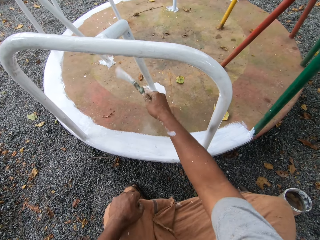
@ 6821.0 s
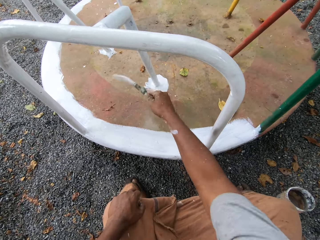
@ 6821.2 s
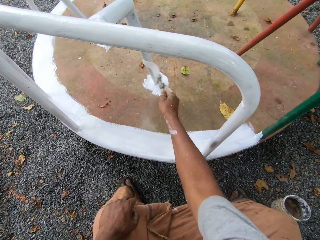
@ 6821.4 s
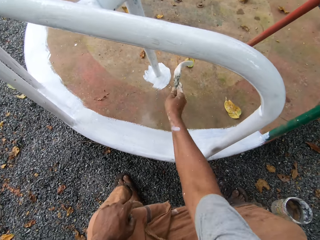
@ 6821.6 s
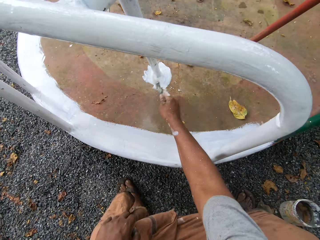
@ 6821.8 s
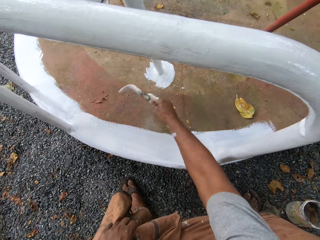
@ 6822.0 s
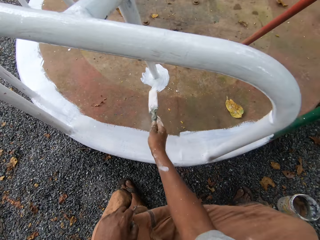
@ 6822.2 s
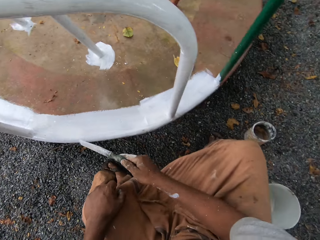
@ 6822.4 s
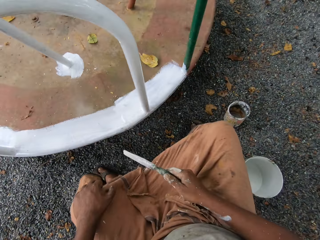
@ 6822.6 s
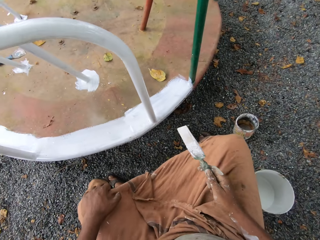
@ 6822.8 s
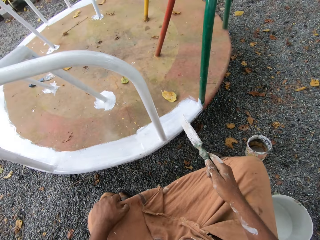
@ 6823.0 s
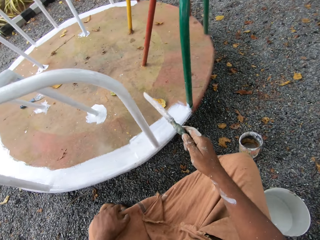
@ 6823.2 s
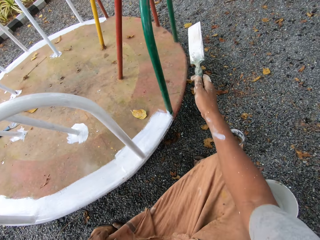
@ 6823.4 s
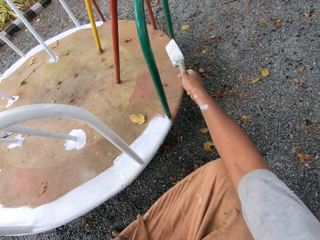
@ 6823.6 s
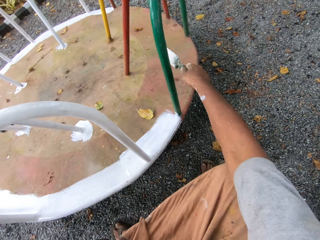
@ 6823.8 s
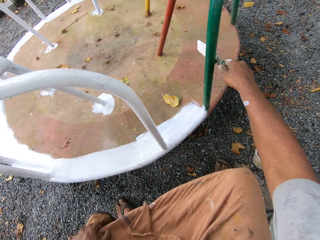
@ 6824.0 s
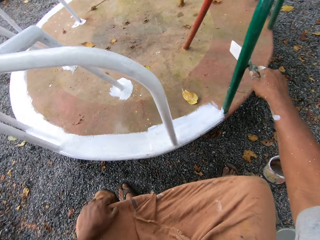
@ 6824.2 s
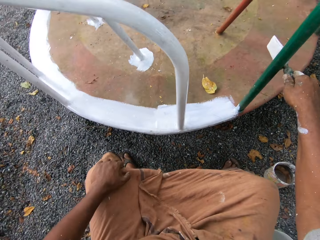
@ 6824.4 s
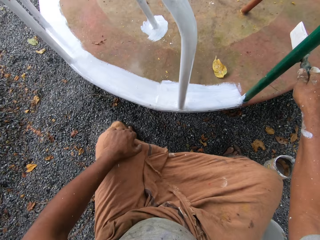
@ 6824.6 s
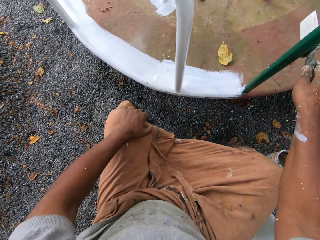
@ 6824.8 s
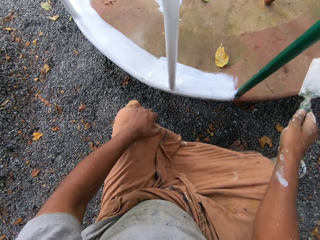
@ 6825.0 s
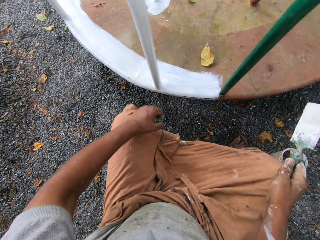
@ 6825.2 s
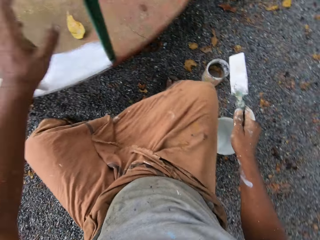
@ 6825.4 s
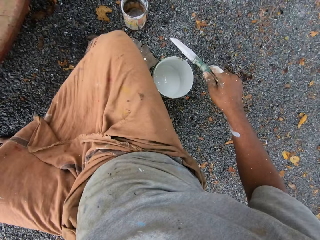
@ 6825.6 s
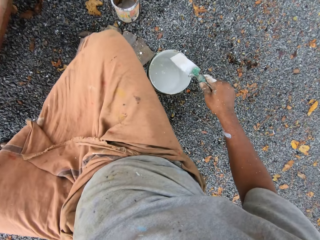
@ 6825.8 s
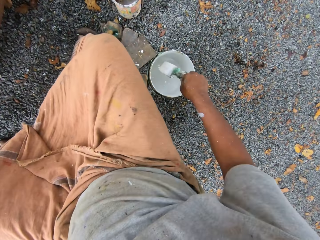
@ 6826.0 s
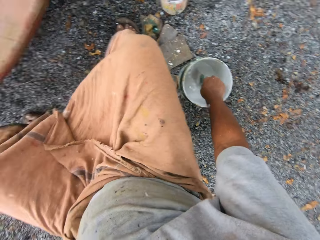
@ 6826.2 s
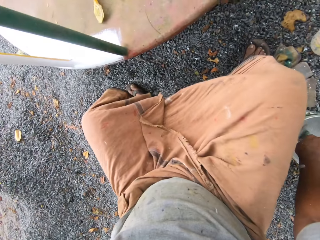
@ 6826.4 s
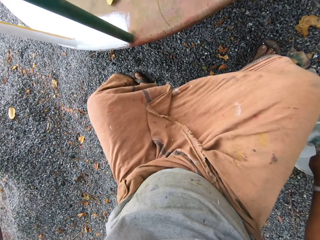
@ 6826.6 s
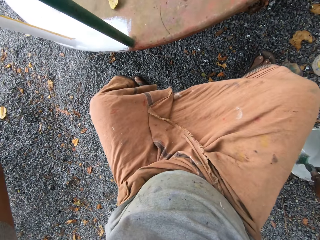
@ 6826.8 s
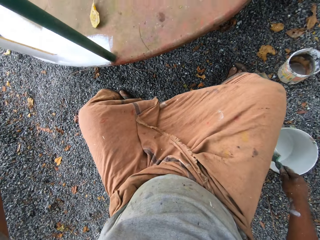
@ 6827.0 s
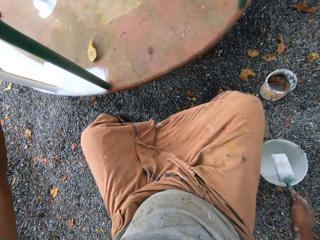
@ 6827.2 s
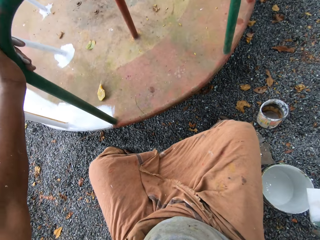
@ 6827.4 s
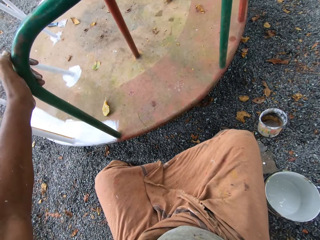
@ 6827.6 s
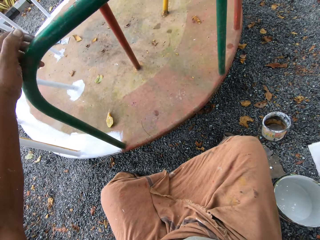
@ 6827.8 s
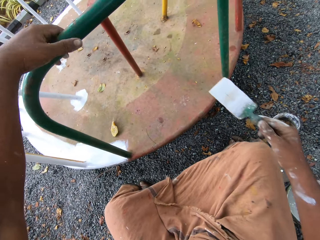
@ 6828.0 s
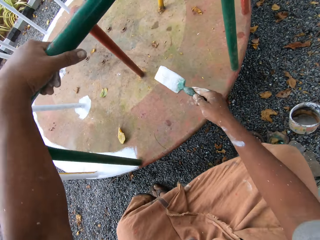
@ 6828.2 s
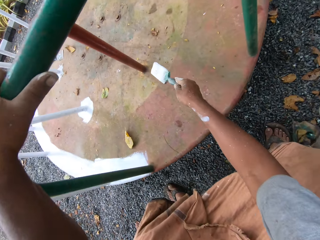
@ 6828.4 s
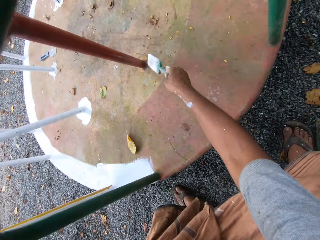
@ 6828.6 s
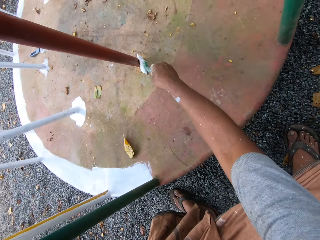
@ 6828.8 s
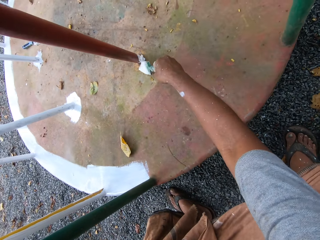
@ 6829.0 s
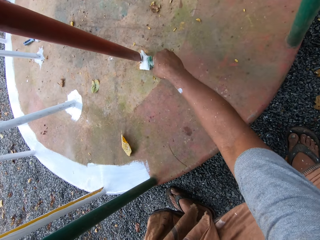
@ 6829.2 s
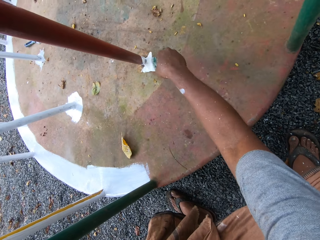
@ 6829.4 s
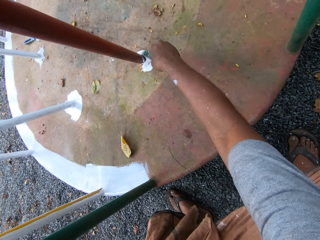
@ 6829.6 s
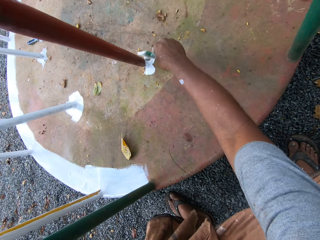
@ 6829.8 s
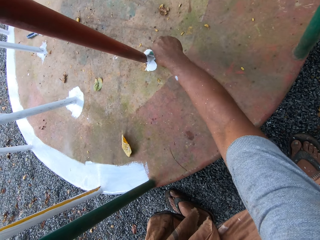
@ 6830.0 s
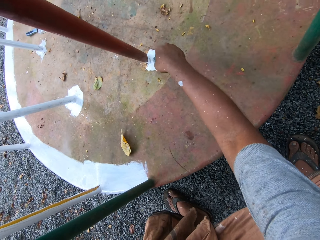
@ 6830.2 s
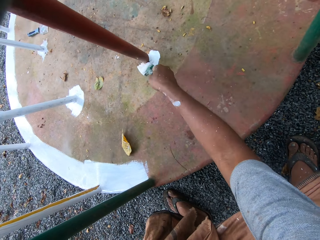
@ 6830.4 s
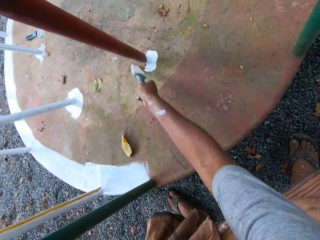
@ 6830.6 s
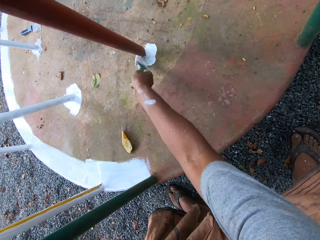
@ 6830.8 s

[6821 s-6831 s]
The camera wearer places the brush close to the metal. They move the roundabout with the paintbrush, hold the round swing, and dip the paintbrush into a paint can on the ground. They paint the roundabout with the paintbrush.

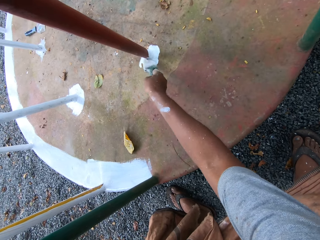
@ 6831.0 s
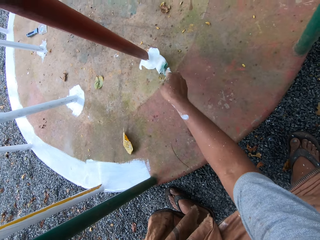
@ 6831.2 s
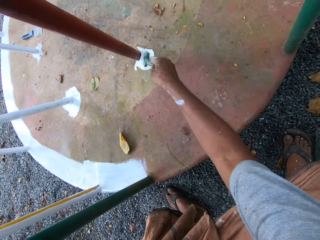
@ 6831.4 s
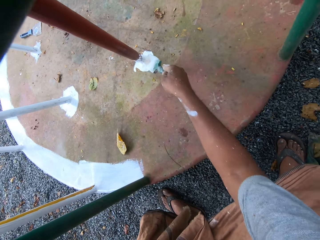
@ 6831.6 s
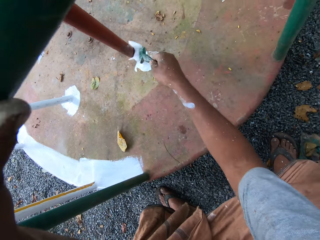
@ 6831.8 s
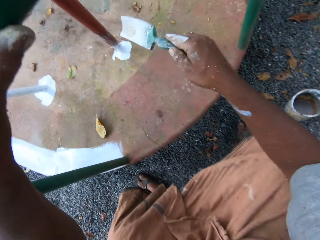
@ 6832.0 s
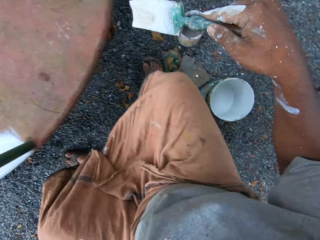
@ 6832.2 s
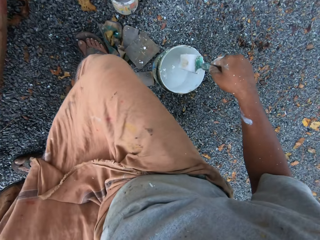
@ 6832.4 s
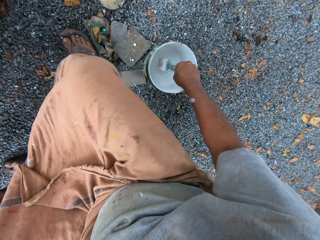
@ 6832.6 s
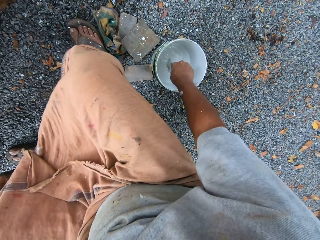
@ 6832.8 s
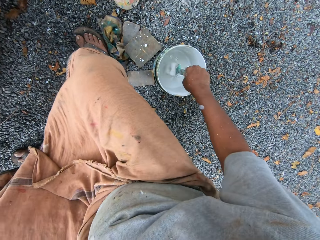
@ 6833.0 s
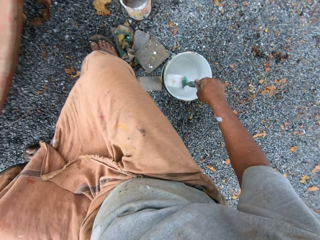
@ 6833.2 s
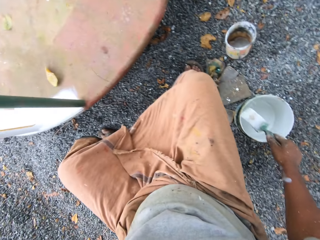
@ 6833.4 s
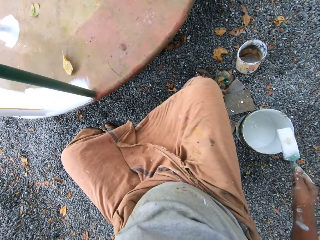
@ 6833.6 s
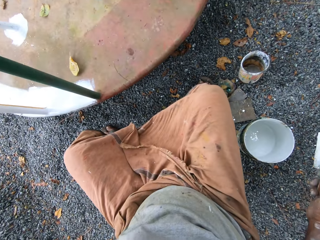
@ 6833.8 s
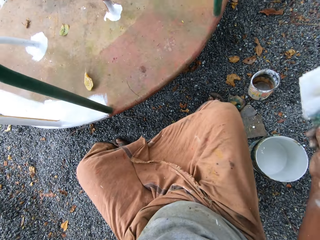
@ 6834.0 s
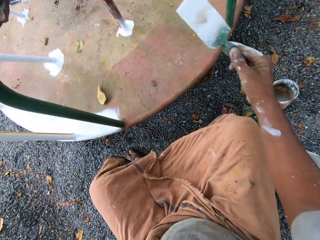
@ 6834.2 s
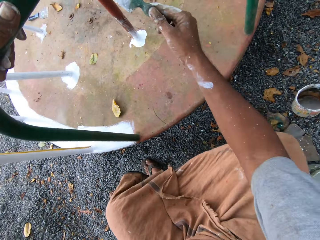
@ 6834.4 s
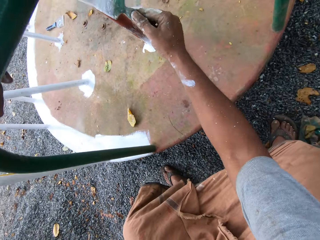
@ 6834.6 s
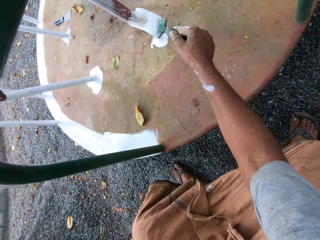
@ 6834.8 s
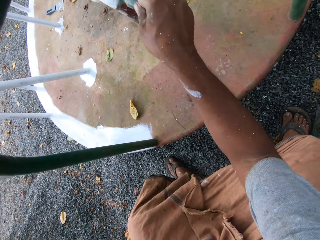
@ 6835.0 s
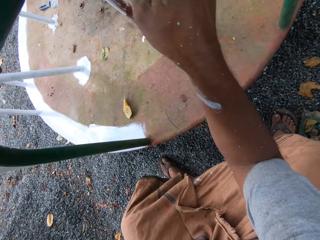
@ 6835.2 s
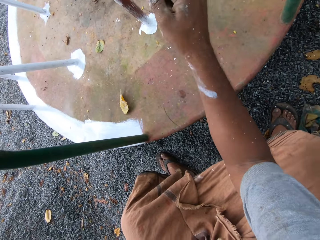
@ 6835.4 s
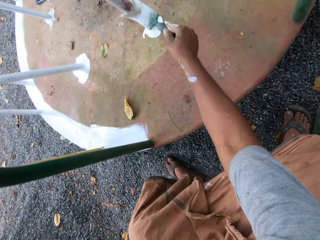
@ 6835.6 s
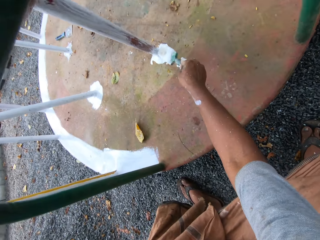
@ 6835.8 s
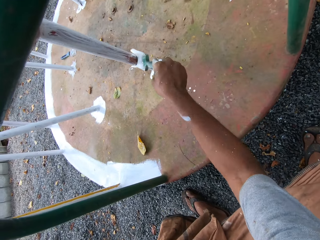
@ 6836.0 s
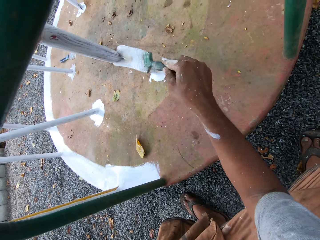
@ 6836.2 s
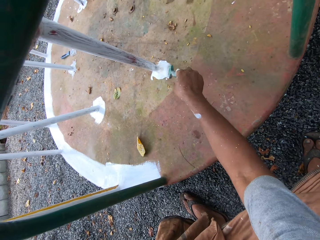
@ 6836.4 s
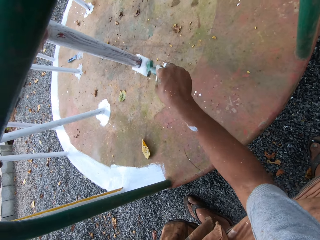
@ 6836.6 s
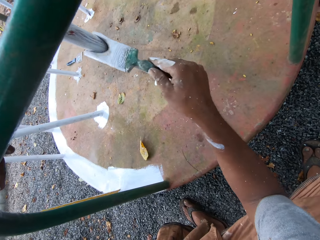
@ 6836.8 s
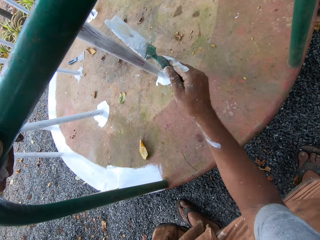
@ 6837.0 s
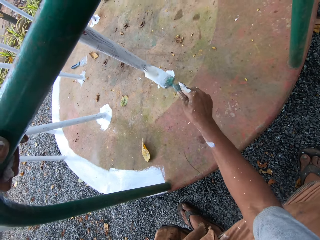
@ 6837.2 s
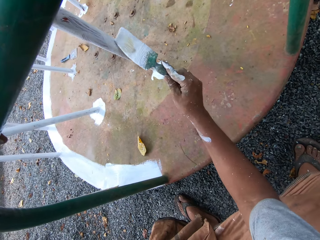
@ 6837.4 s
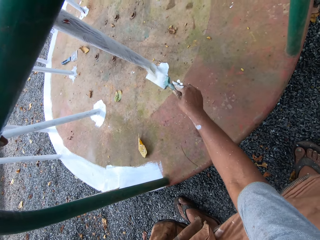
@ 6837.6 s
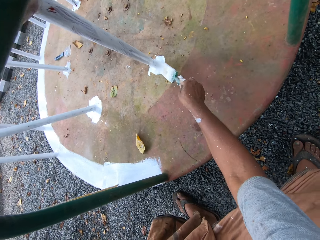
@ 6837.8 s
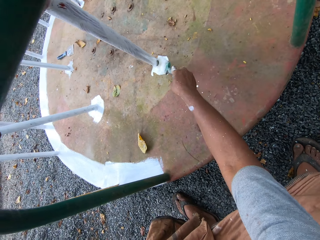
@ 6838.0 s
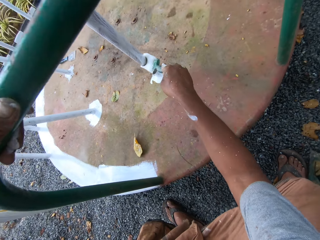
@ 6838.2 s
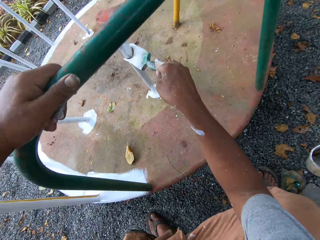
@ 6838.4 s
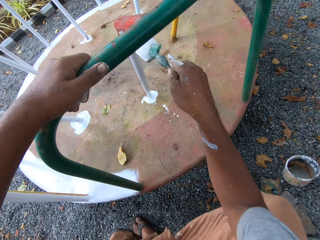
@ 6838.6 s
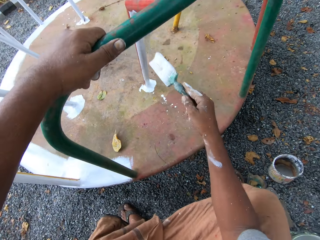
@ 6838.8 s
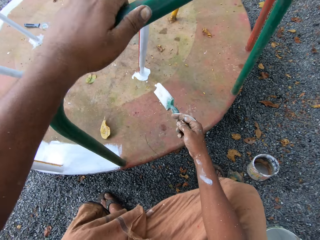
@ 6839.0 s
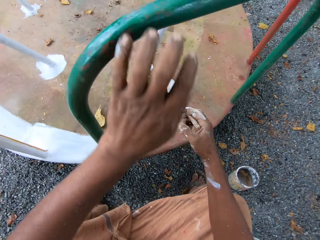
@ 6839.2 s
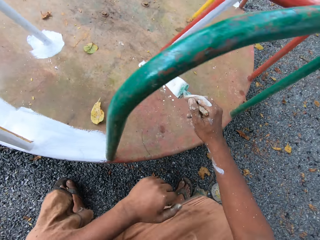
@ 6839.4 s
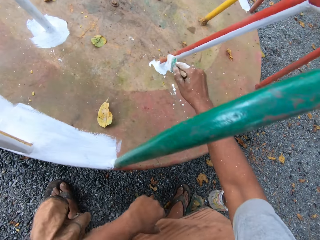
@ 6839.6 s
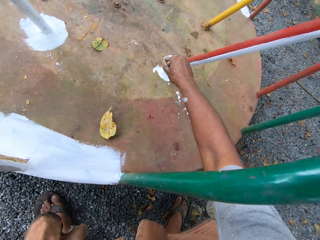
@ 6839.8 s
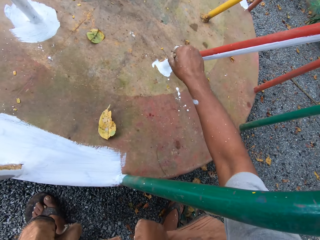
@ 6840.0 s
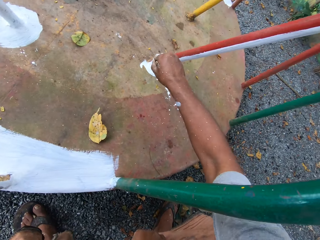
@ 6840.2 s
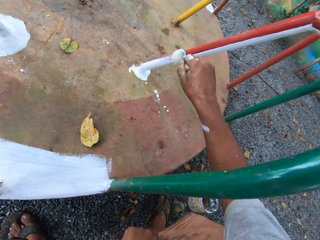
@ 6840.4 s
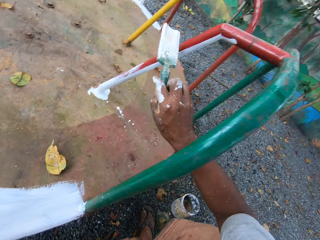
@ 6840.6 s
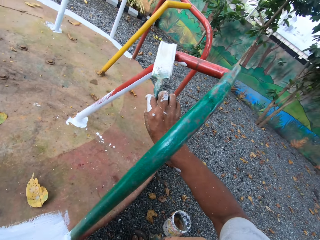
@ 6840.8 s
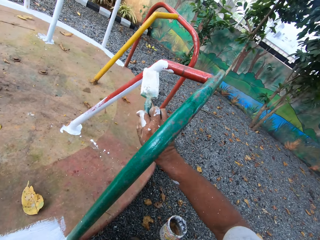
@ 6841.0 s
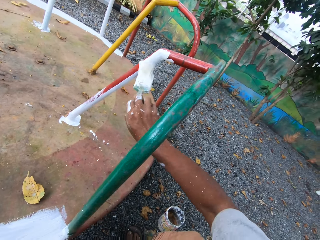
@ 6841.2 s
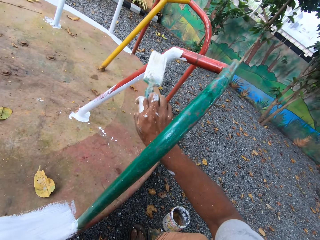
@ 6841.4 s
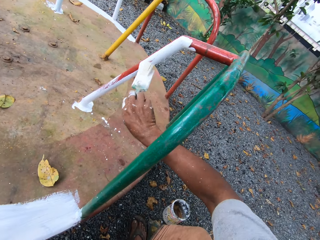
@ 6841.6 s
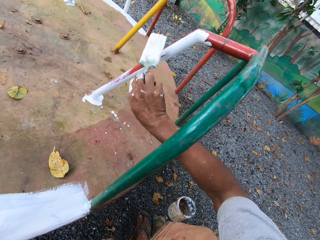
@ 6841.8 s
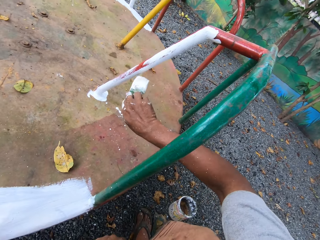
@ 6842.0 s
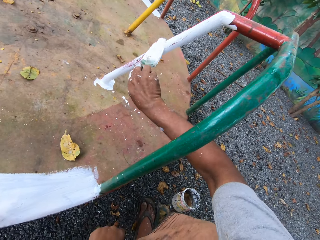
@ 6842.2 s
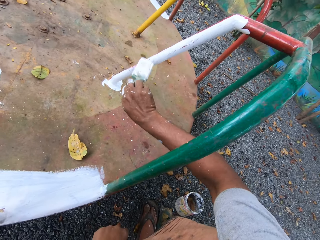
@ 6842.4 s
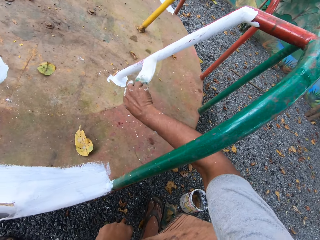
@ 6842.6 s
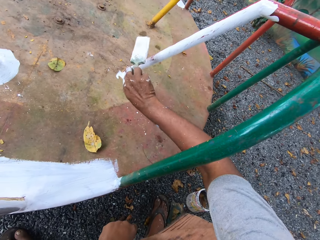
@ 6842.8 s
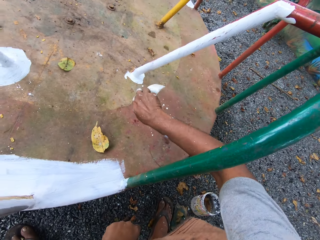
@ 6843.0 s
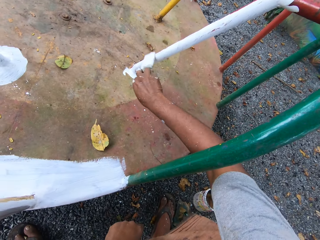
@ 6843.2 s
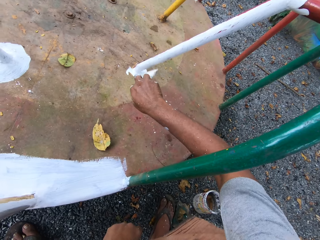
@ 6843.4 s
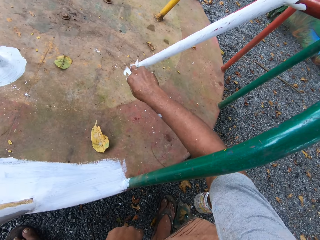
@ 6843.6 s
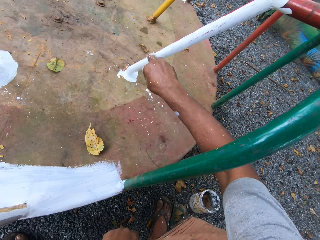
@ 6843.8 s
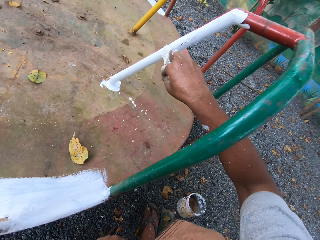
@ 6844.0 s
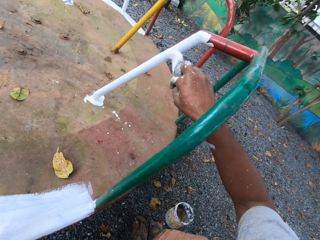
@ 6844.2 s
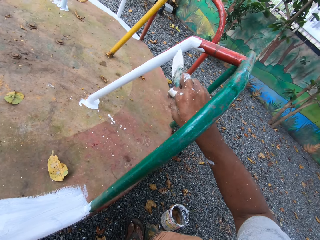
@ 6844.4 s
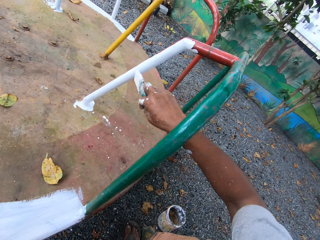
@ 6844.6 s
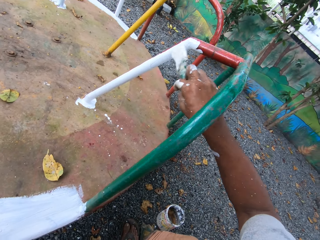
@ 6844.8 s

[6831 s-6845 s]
The camera wearer dips the paintbrush into the paint can on the ground. He paints the roundabout with the paintbrush. He rests his hand on the knee.
